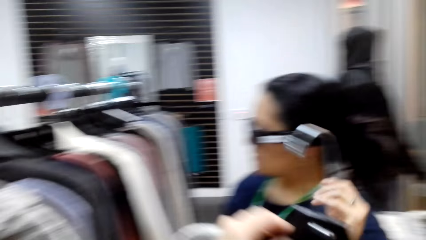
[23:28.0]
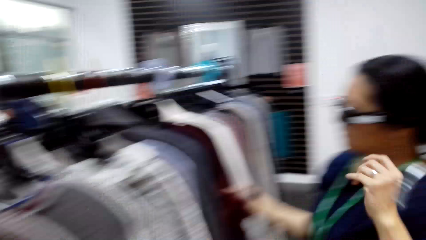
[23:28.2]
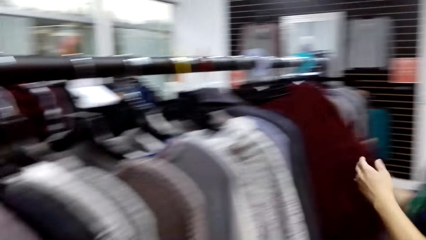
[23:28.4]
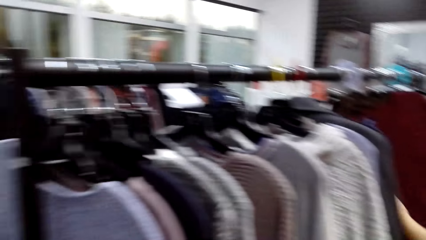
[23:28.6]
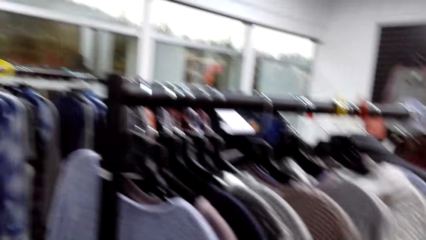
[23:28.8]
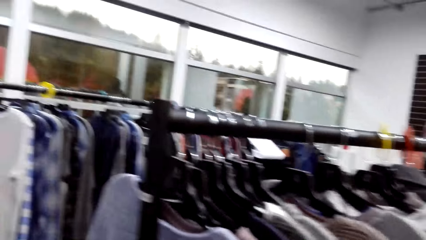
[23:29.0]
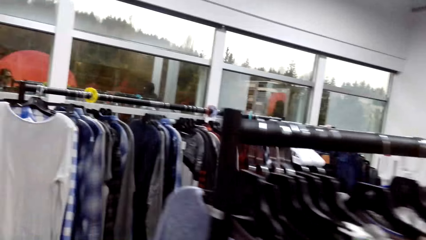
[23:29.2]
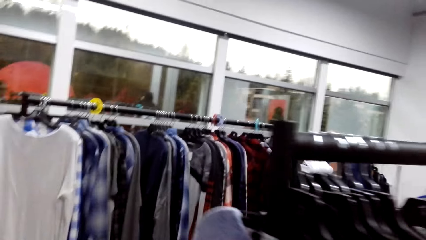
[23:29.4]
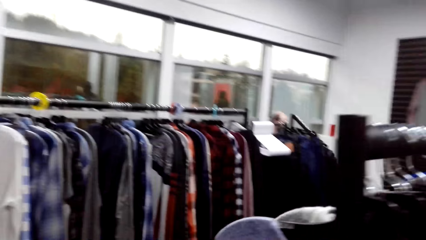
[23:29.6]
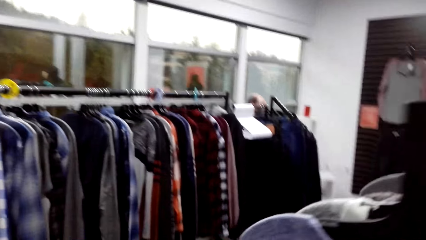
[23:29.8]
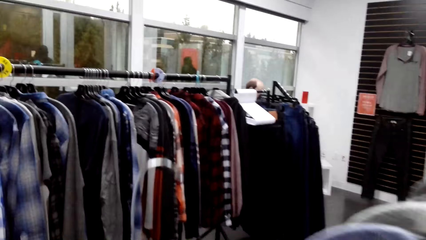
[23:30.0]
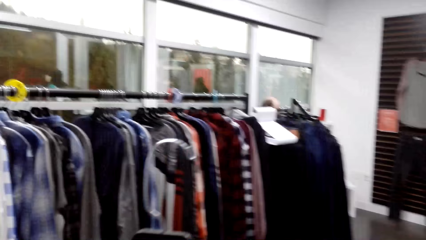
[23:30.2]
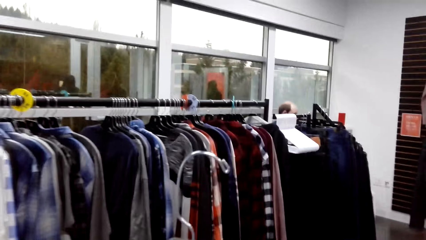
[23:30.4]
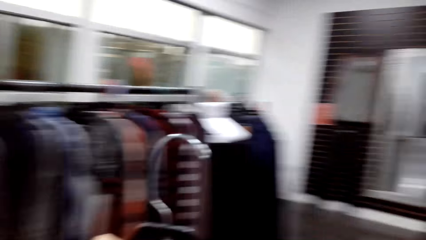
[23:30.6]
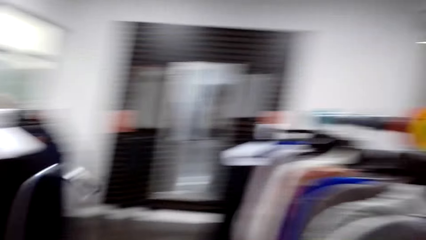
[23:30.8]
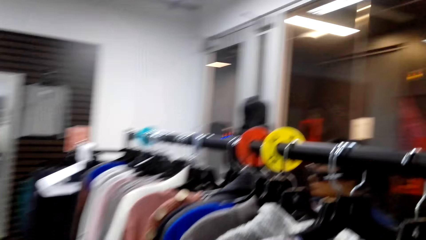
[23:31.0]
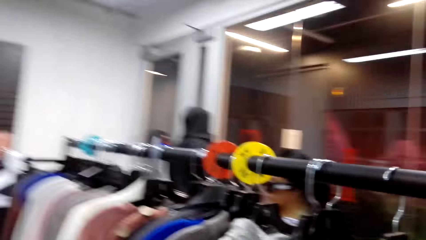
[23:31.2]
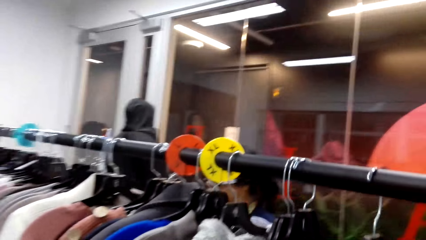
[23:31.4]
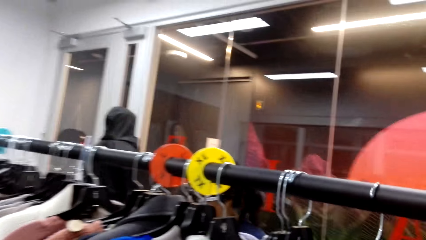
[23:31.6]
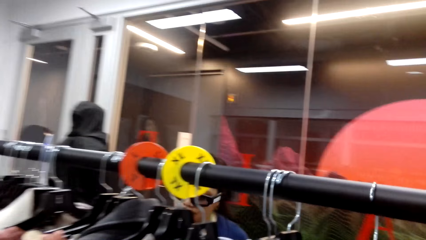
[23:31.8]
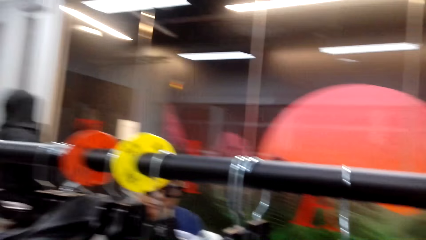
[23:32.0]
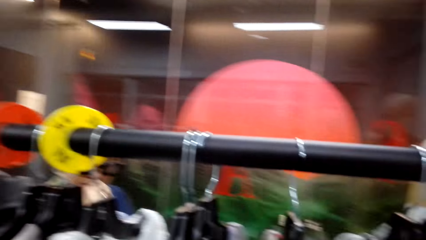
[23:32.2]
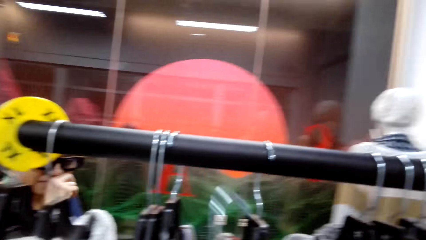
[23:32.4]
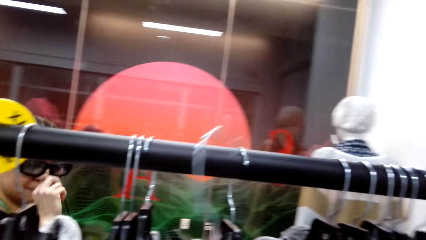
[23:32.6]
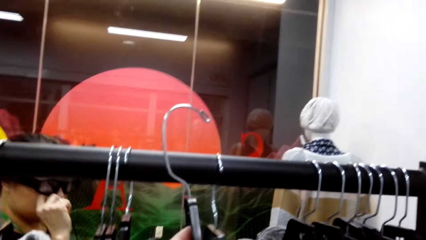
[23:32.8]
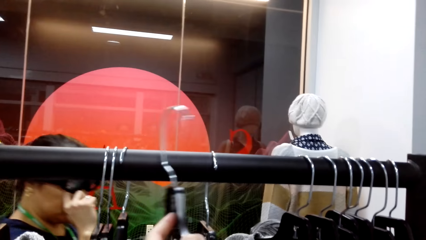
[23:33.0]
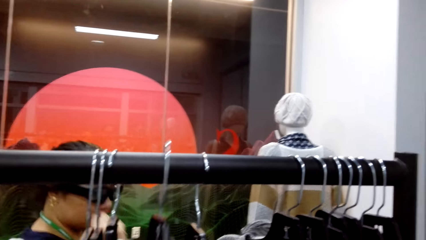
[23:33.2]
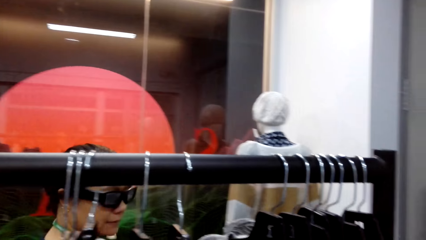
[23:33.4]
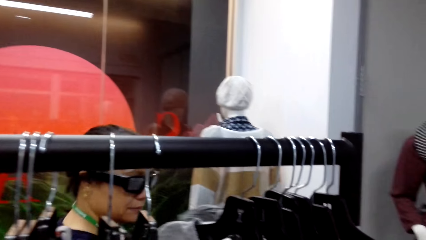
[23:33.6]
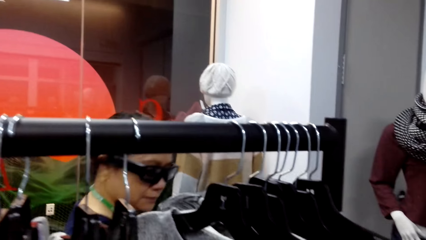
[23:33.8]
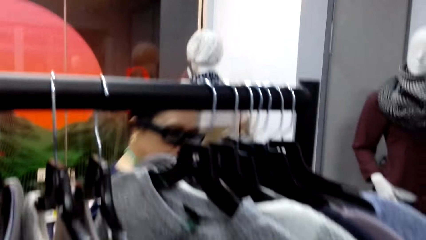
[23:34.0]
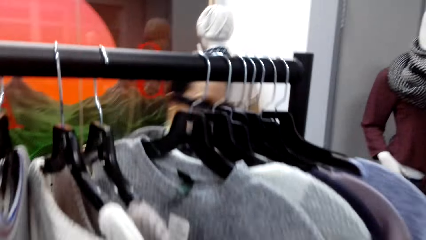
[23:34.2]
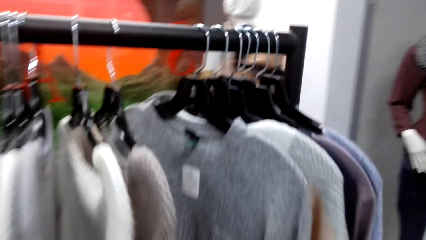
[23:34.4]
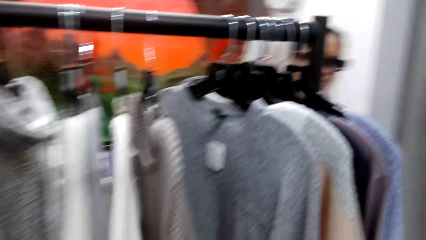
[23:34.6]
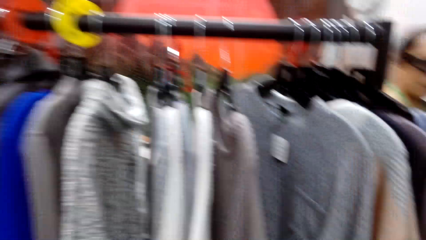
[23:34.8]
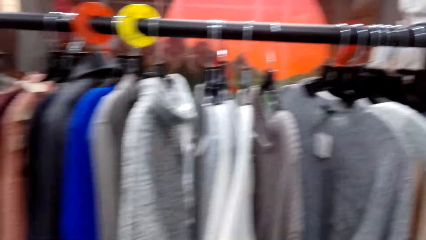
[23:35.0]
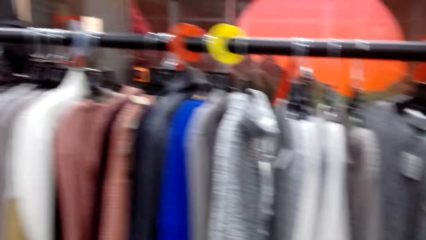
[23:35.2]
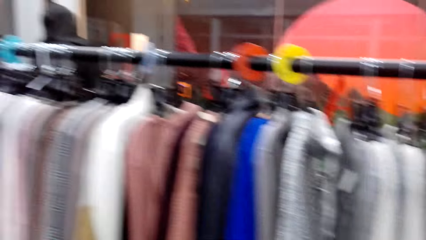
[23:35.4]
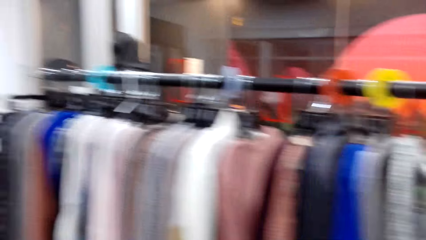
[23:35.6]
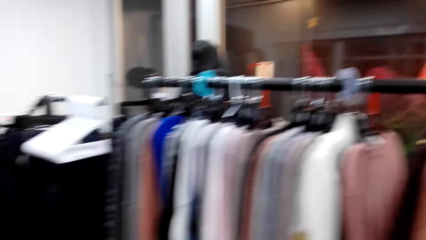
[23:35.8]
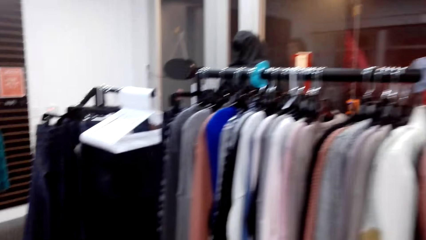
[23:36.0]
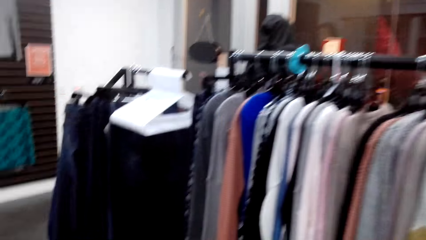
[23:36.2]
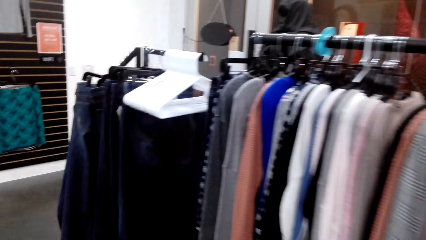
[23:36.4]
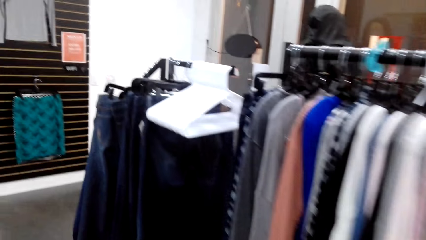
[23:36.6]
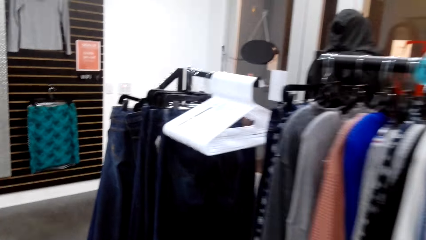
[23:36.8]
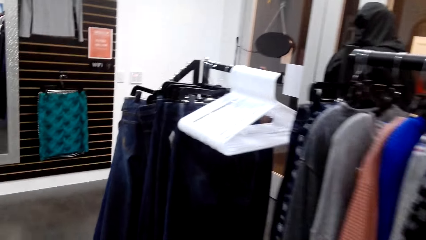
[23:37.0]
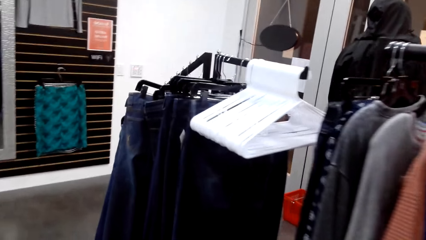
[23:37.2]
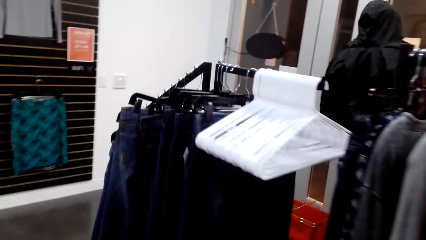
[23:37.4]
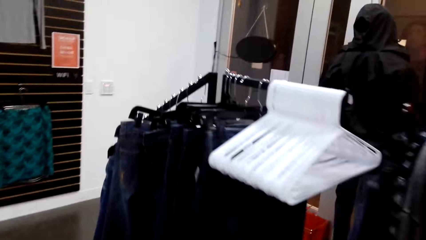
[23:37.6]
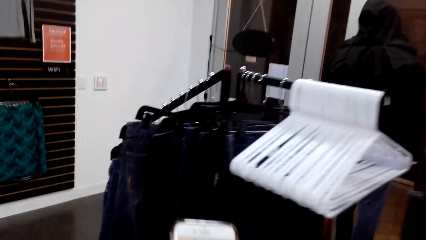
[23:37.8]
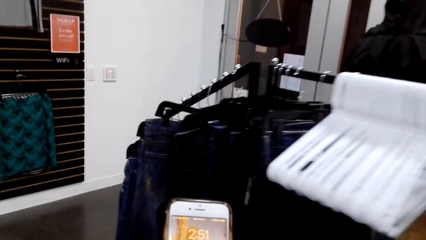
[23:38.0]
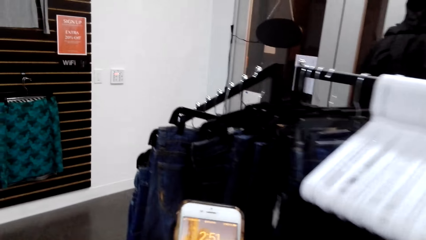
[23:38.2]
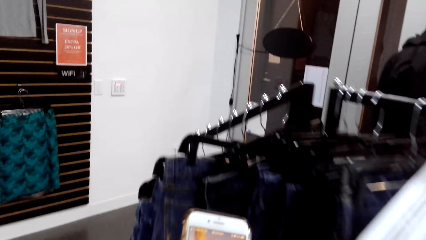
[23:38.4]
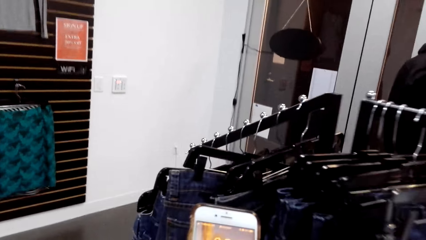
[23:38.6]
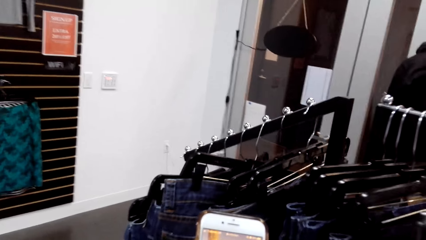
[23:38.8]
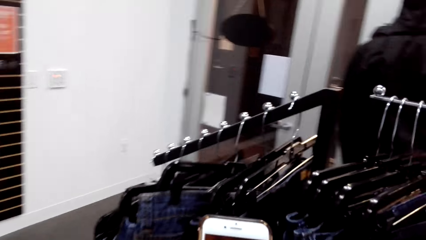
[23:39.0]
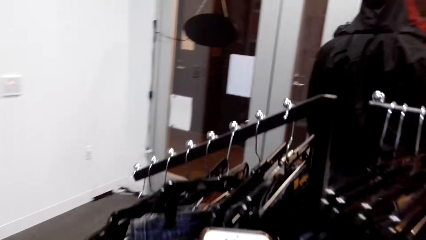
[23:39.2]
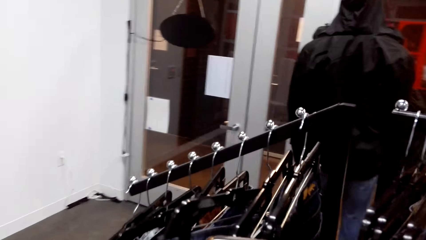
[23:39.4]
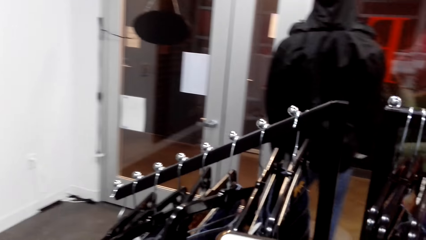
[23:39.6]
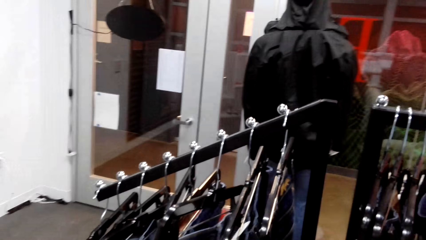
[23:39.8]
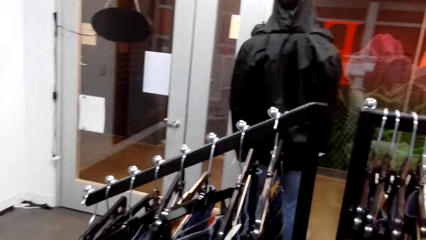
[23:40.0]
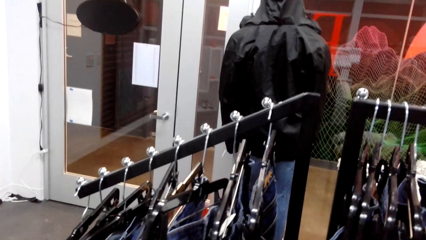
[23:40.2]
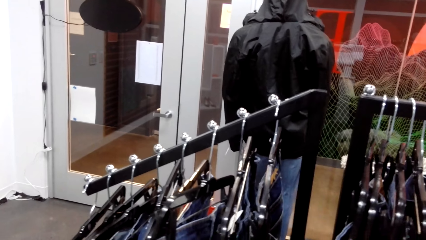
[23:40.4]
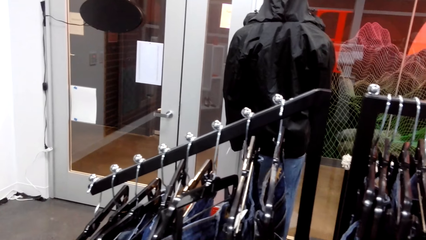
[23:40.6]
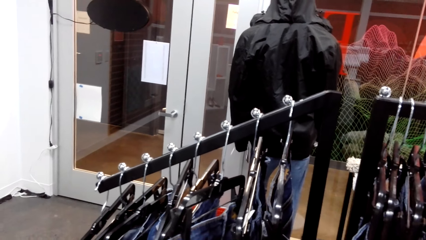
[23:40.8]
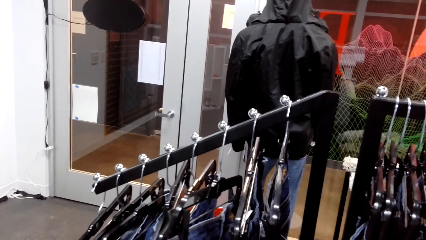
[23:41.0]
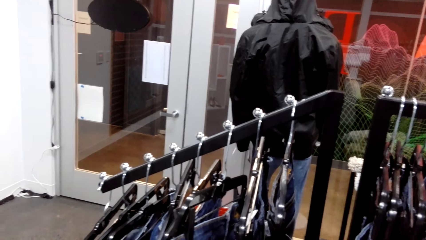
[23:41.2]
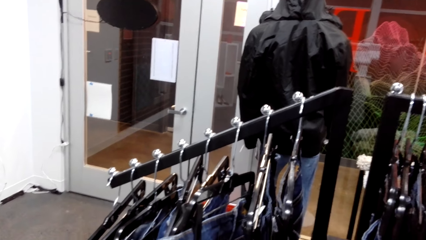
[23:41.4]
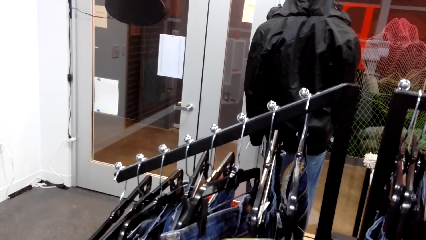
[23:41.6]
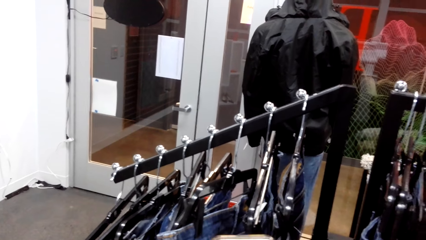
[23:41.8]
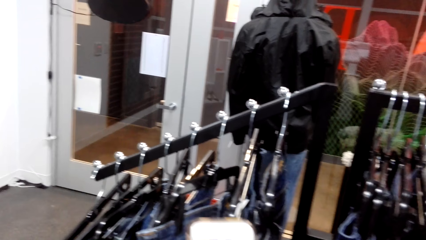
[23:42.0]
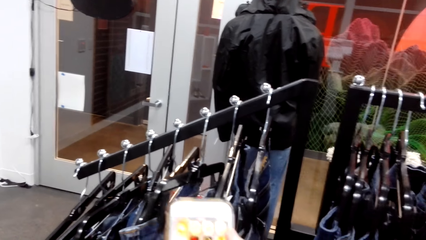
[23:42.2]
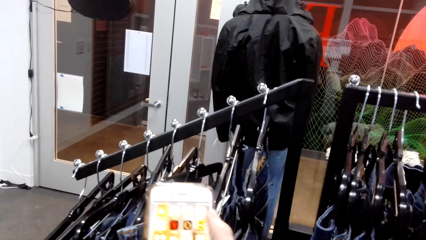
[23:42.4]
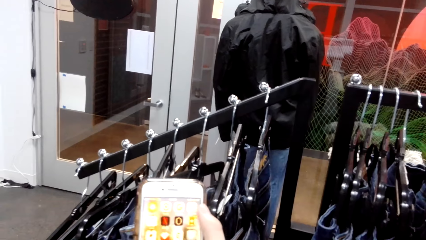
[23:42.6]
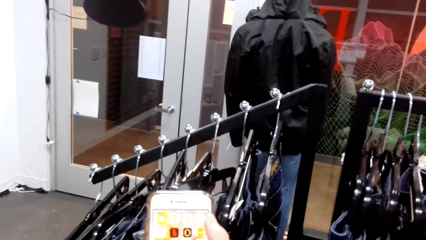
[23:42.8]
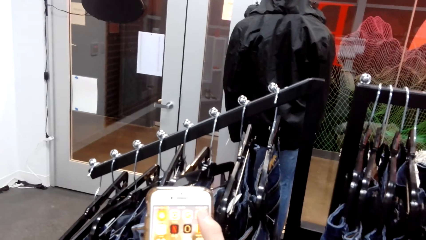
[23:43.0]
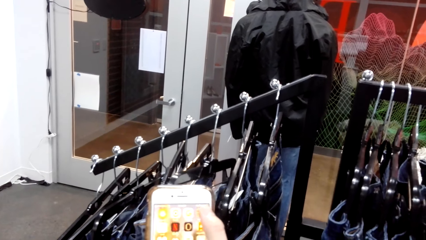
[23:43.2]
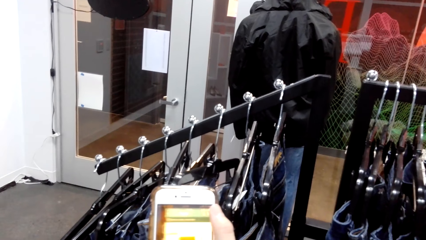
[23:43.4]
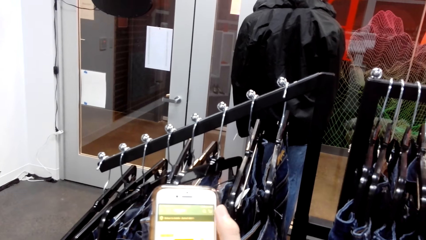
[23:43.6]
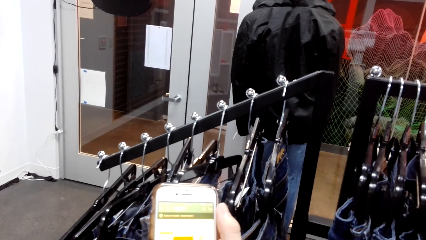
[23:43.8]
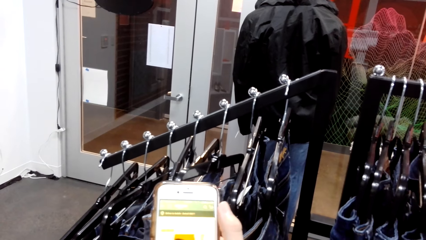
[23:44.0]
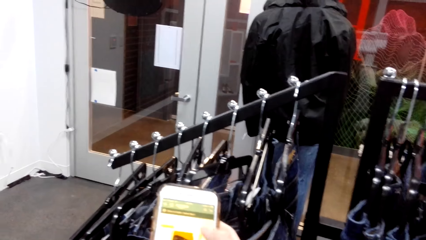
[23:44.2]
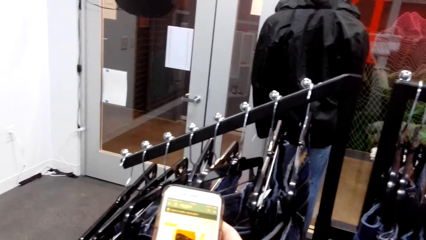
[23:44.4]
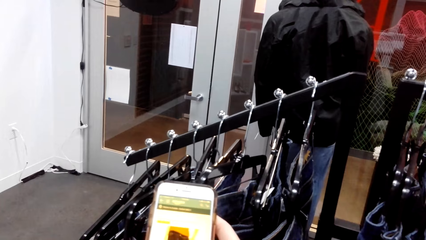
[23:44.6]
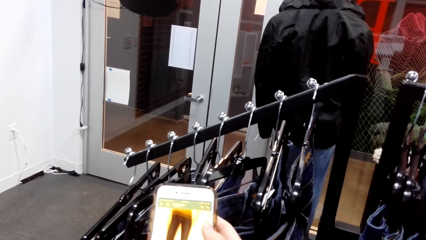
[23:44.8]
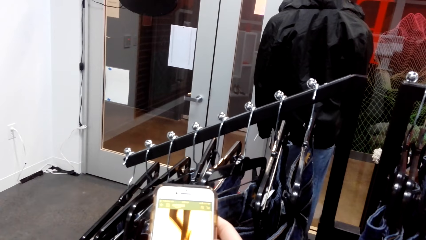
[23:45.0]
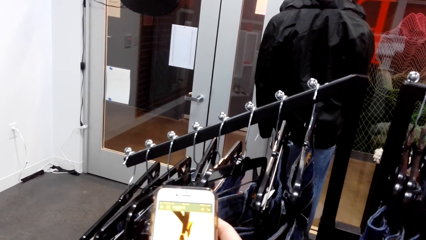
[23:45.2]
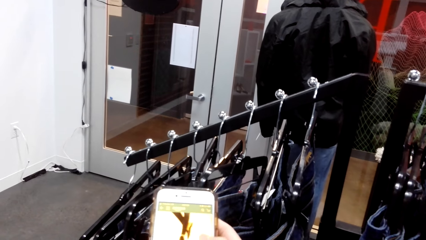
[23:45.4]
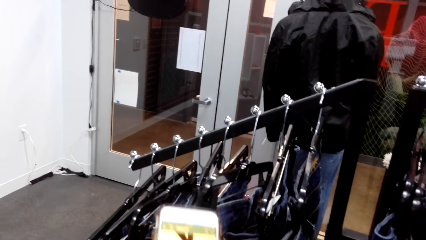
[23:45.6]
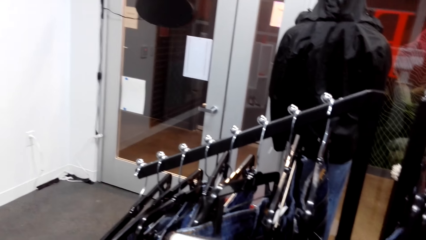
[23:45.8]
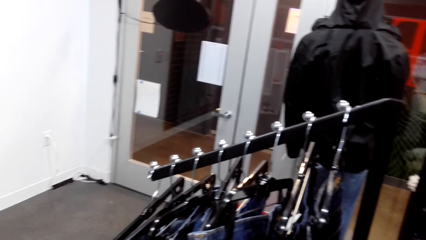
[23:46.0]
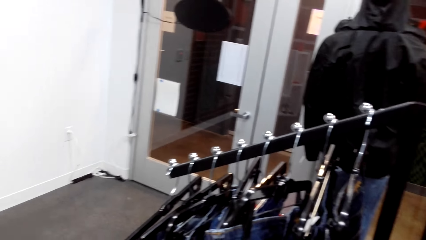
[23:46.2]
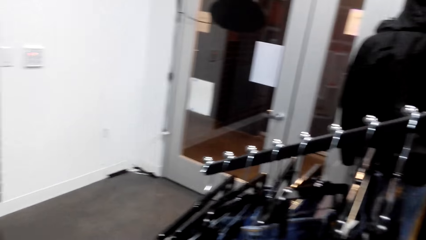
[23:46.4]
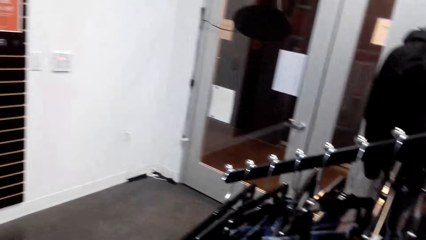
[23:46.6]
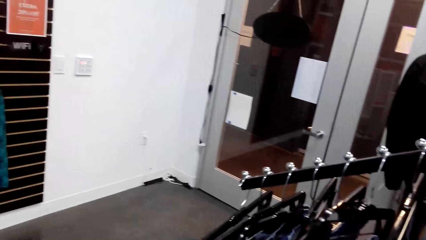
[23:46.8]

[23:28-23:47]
The camera wearer walks around the shop. They return the cloth to the hanger stand. A woman walks around the clothes store. The camera wearer walks around the shop. They operate a phone.
